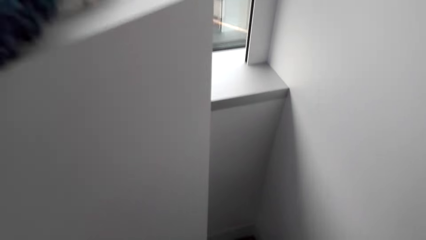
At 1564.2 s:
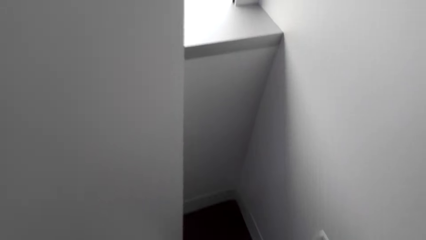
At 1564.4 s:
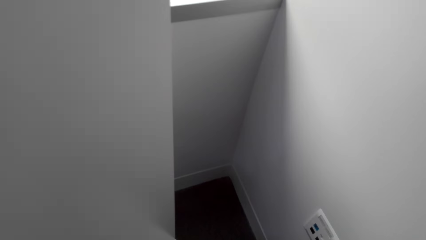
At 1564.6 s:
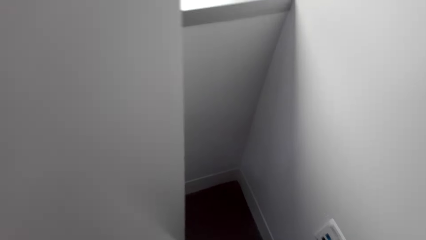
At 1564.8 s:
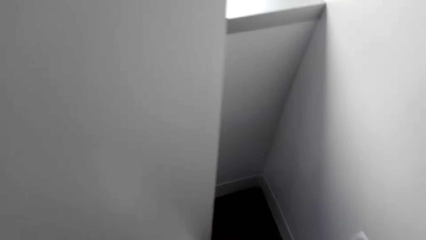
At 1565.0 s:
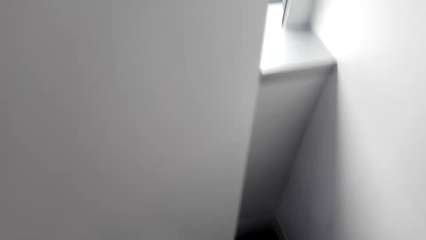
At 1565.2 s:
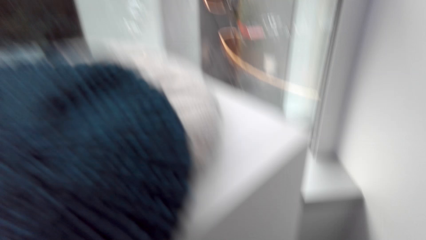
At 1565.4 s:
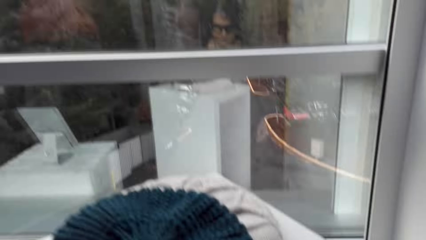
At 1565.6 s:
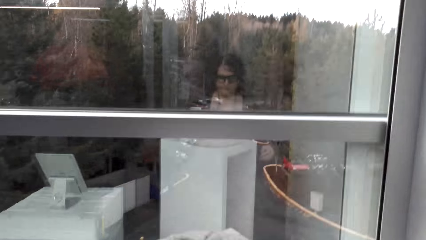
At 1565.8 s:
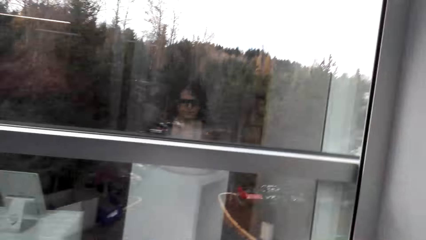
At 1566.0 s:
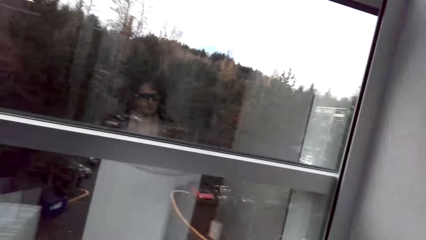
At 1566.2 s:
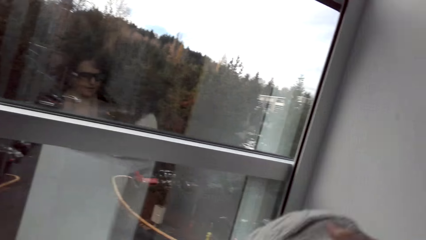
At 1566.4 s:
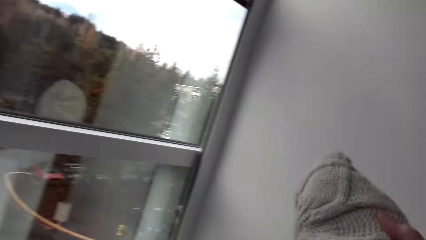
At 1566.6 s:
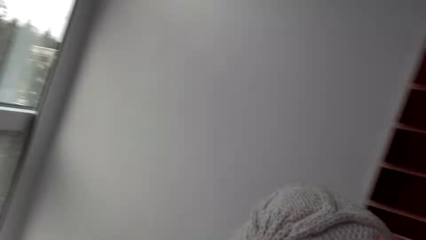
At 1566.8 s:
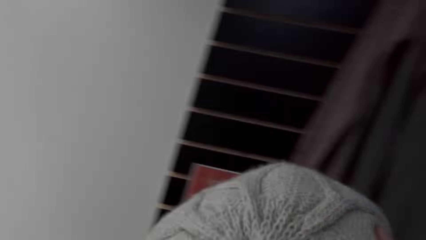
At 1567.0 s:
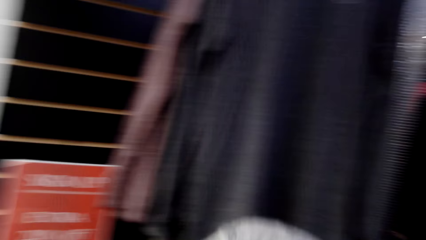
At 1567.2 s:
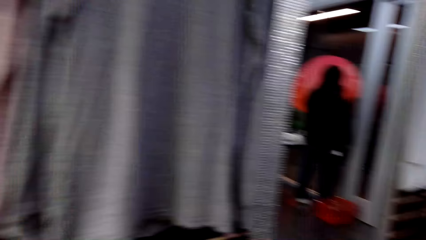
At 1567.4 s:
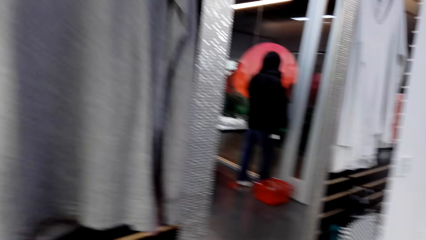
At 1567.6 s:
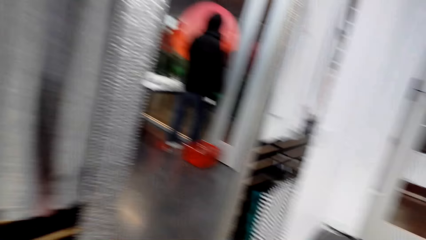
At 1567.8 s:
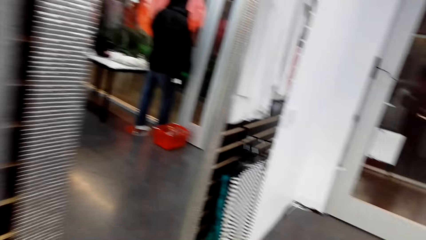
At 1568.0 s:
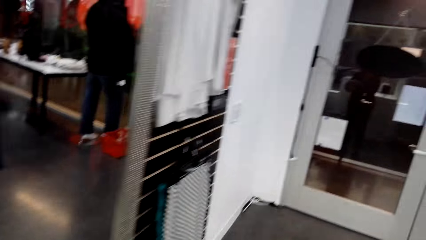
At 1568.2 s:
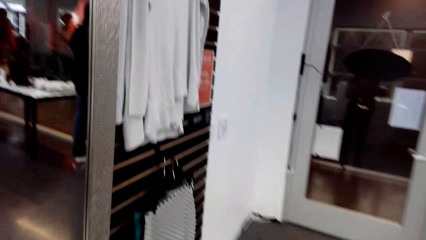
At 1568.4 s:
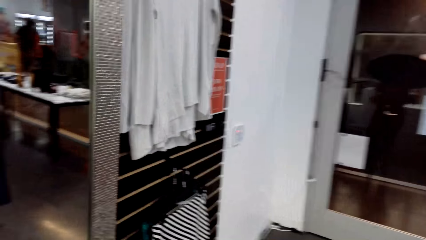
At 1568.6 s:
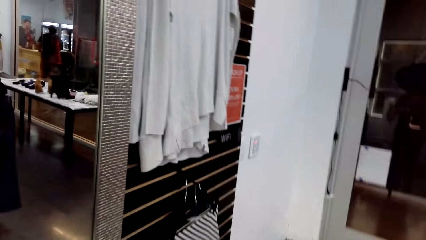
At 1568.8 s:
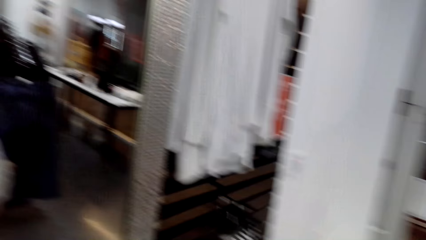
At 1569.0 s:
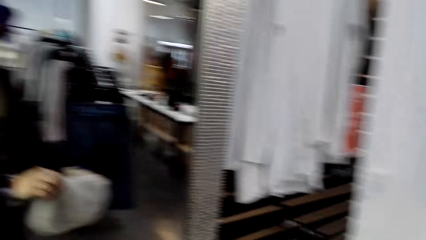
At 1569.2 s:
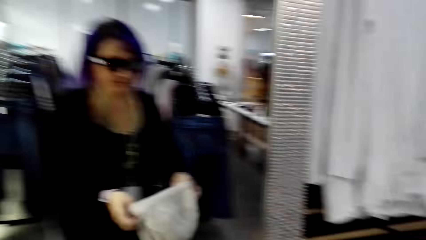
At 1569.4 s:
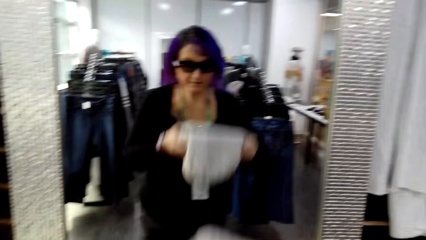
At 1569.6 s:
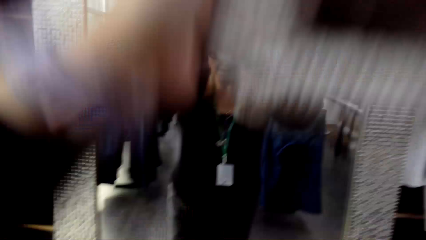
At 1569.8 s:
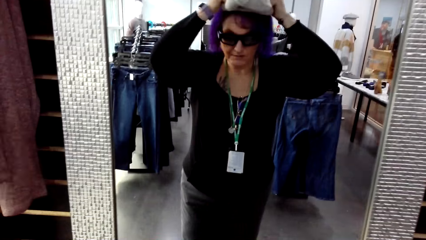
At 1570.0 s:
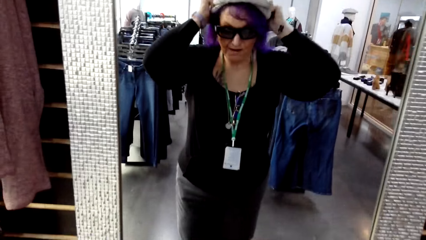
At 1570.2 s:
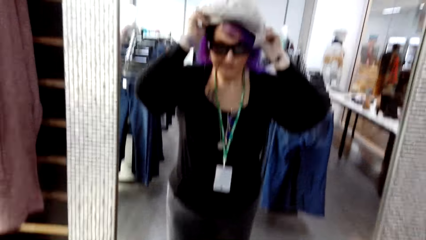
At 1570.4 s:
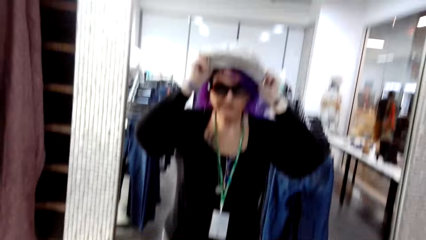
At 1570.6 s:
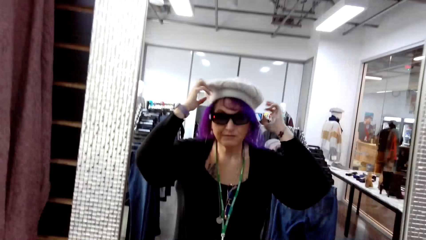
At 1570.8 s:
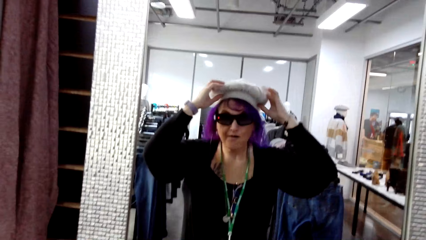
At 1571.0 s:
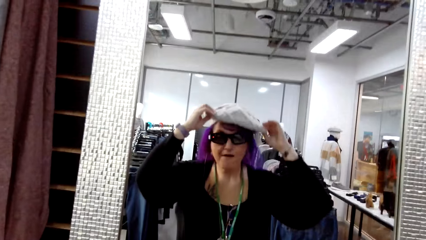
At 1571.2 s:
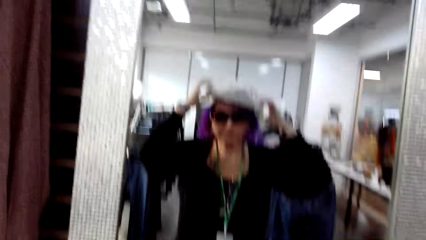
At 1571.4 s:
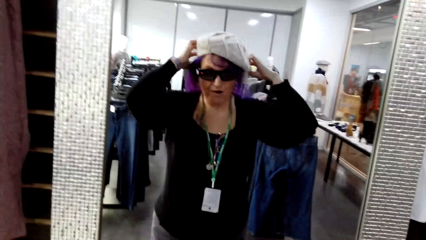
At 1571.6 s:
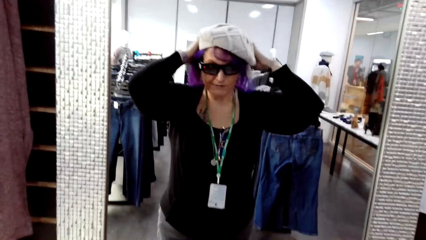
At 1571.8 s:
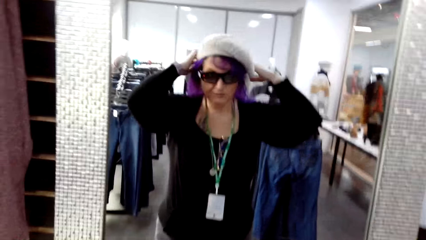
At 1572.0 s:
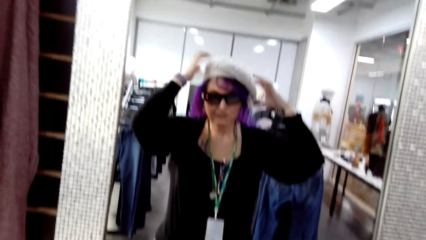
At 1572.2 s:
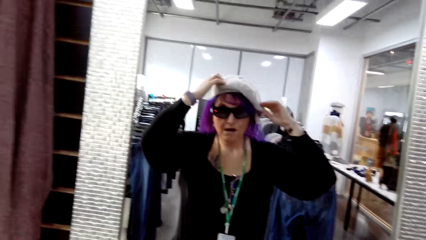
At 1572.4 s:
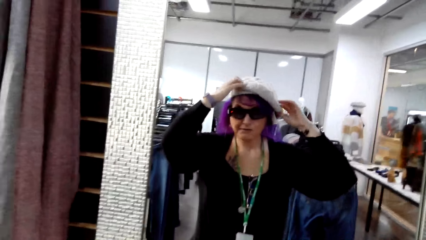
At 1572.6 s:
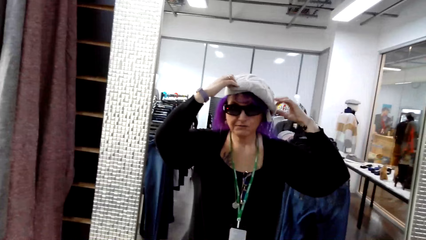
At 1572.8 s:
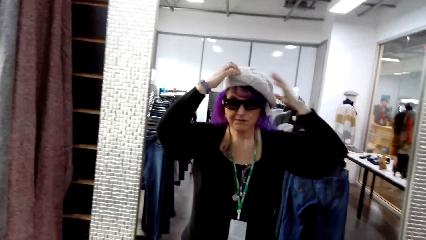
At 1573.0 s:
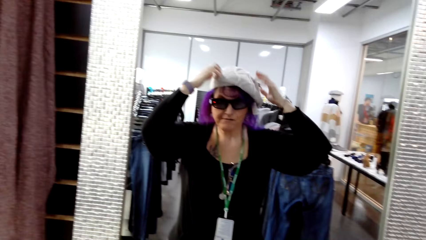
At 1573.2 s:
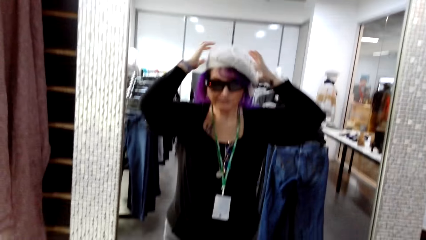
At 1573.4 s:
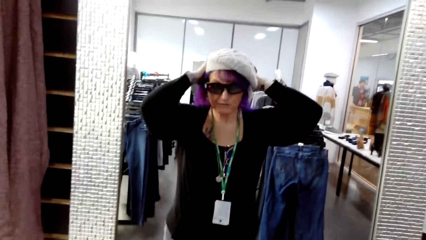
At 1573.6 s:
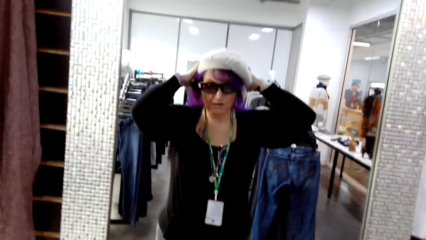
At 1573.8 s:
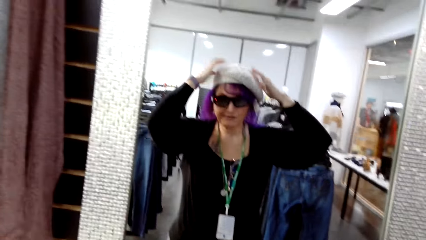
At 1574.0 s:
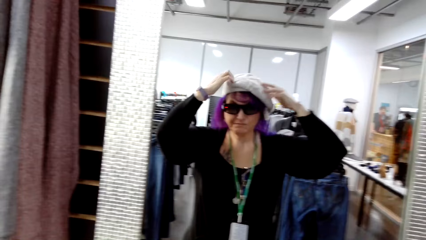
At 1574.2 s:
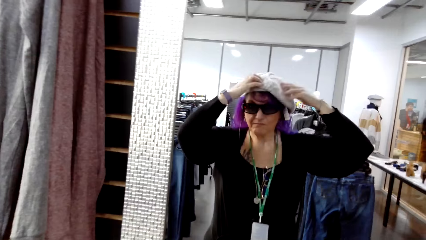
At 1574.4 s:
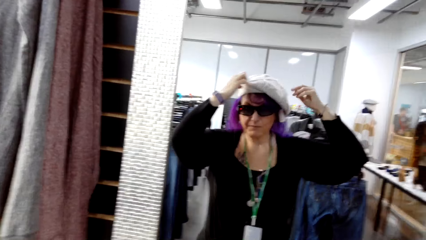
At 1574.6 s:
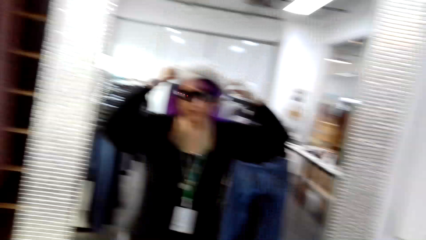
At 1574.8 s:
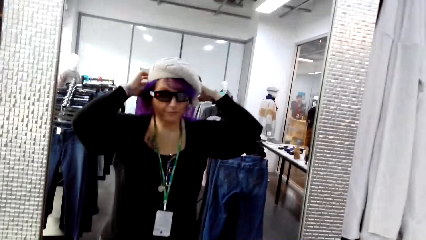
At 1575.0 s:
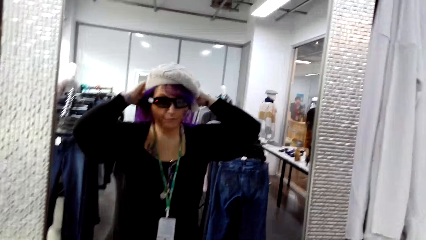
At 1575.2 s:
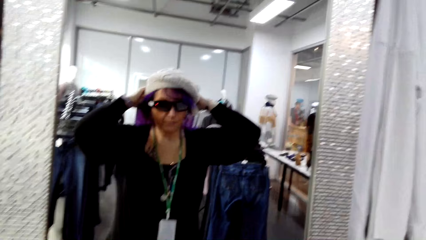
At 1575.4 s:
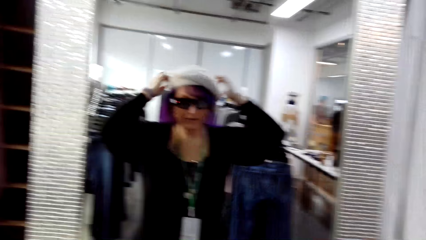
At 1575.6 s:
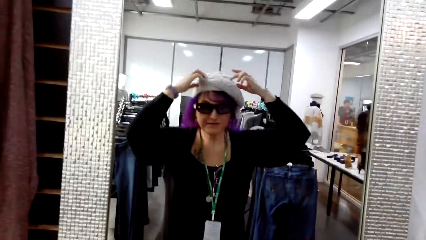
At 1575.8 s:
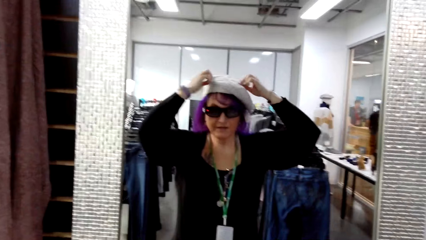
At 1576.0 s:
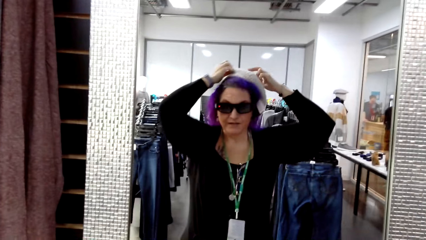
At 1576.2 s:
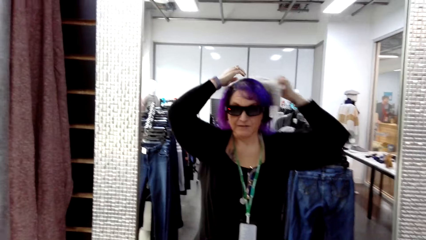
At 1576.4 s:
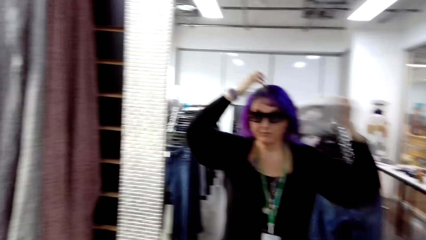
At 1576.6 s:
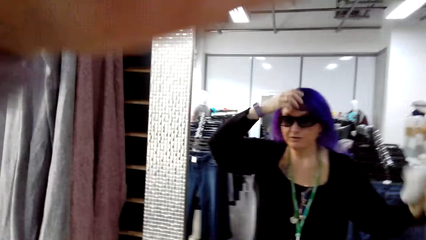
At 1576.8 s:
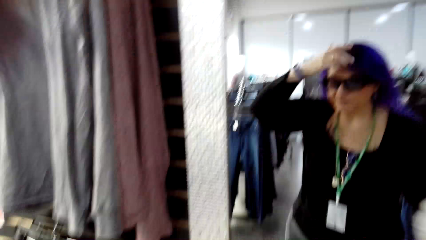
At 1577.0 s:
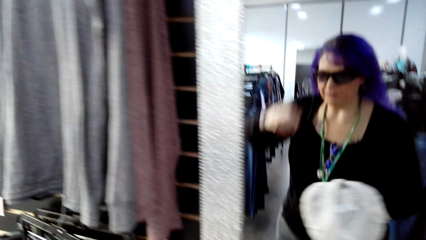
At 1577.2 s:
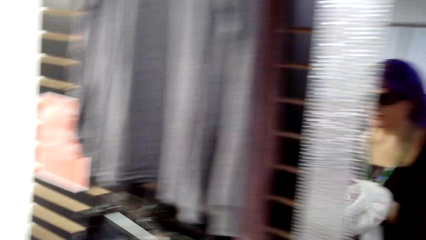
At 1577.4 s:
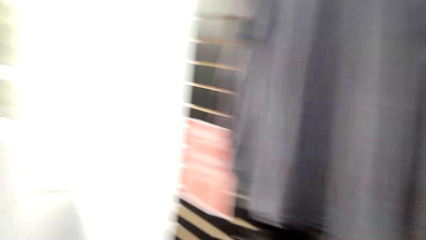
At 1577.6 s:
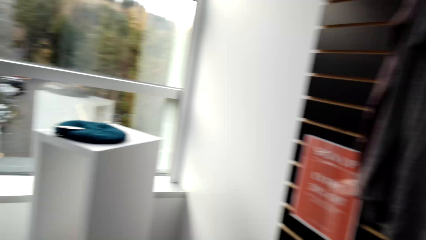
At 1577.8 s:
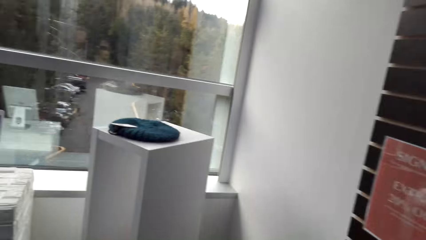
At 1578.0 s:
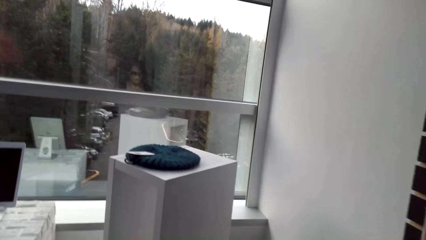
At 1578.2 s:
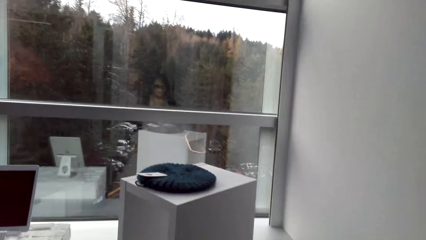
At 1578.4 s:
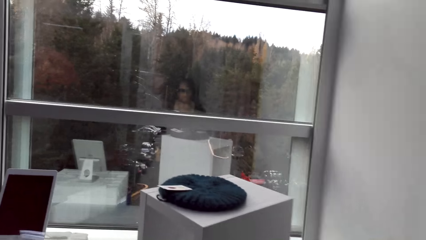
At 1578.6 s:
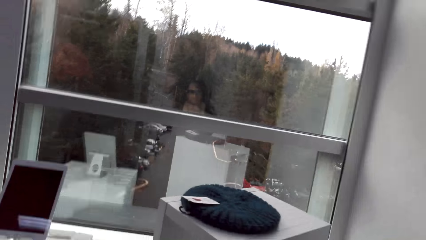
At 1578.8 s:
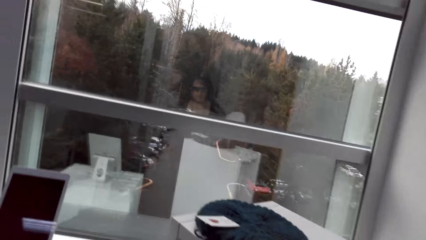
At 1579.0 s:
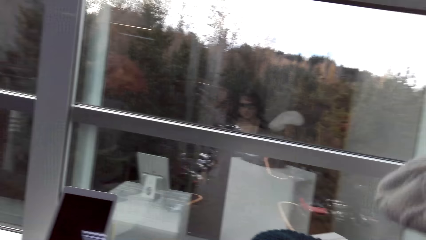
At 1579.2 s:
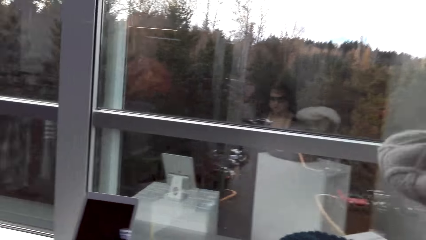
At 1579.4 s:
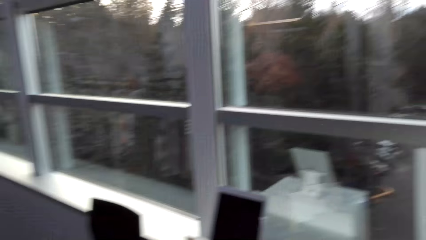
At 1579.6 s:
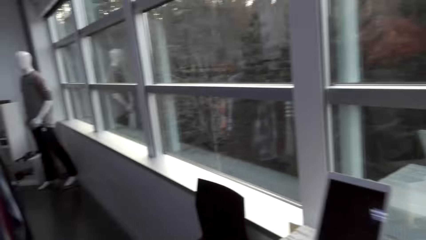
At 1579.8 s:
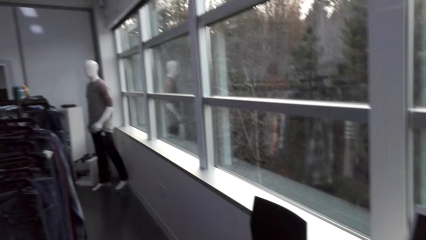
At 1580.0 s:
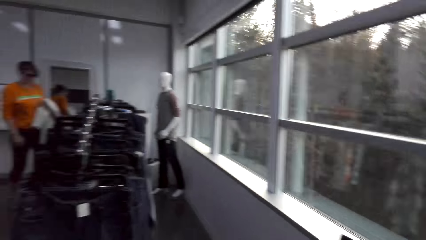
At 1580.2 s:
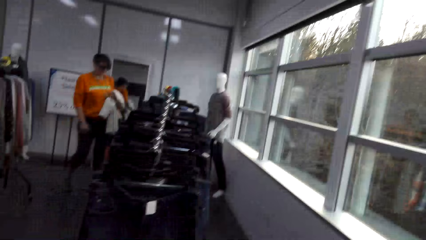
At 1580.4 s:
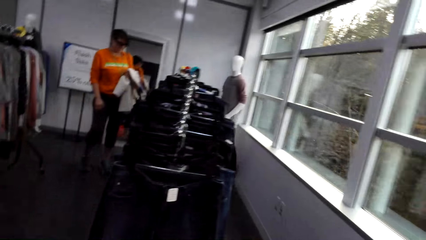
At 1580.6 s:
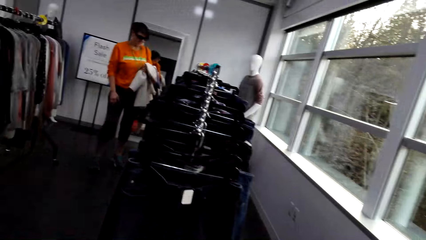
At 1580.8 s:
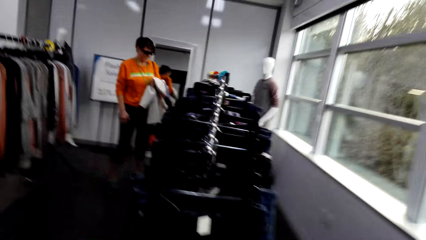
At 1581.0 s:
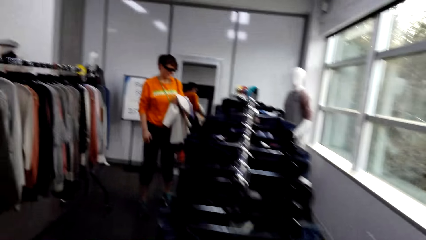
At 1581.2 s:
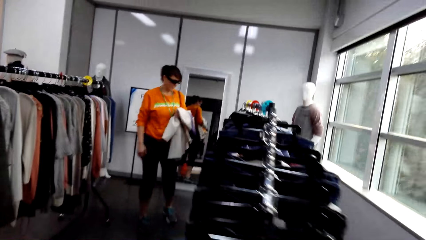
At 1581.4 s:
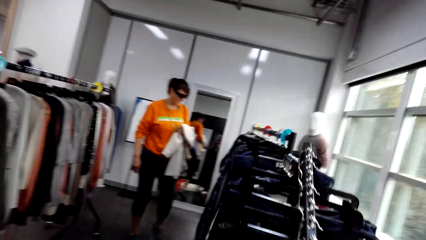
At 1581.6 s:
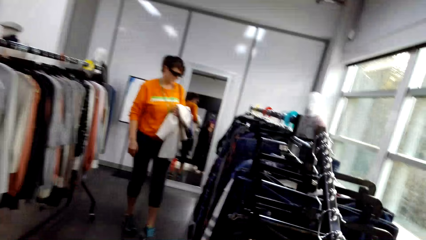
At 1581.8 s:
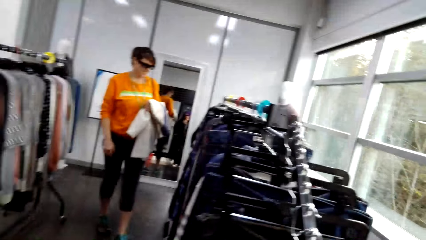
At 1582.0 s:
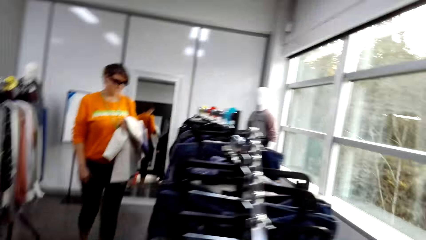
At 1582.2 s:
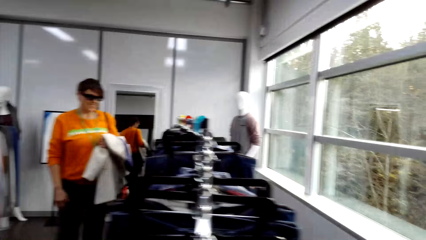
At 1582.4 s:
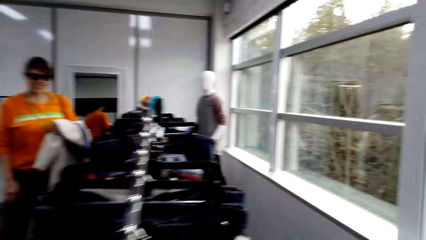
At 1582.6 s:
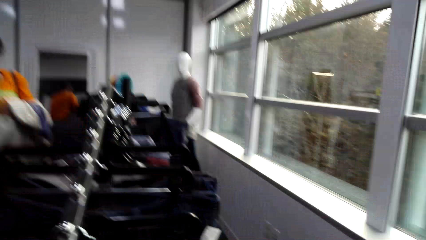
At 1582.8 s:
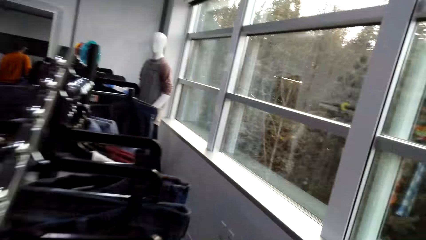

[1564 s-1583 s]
The camera wearer bends down. They adjust a hat. They walk around in the clothes shop. They wear the hat in front of a mirror. They adjust the hat on the head. They remove the hat. They adjust hair. They walk around in the clothes shop. They put the hat on the cabinet. They walk around in the clothes shop.
